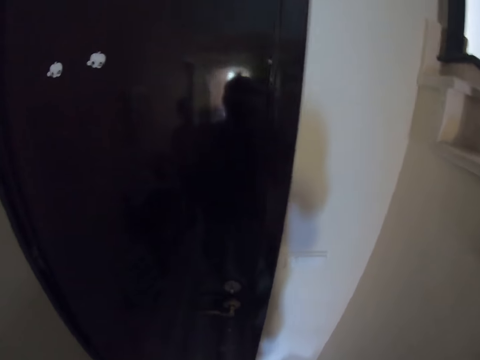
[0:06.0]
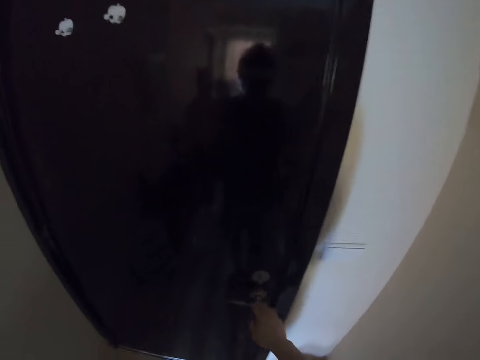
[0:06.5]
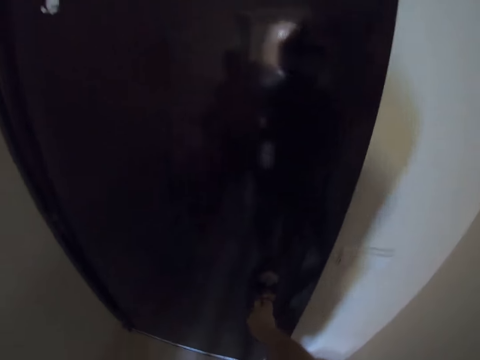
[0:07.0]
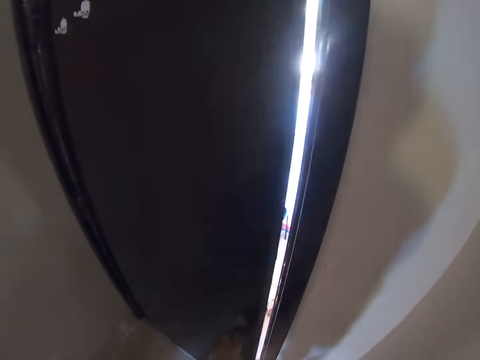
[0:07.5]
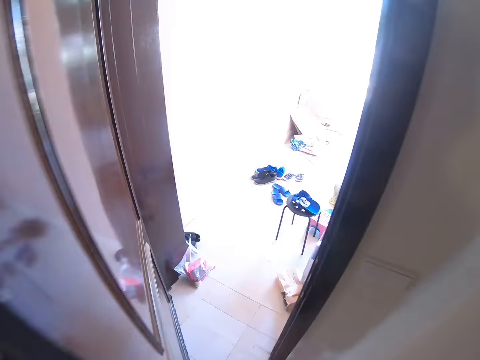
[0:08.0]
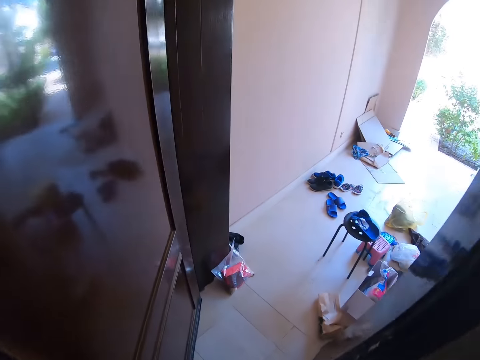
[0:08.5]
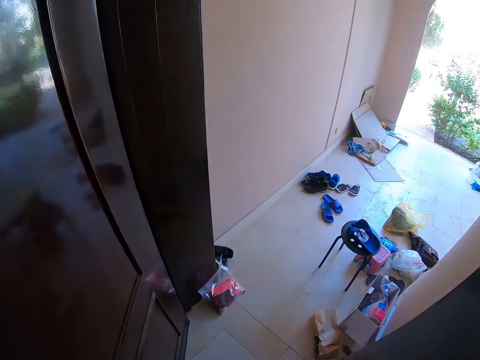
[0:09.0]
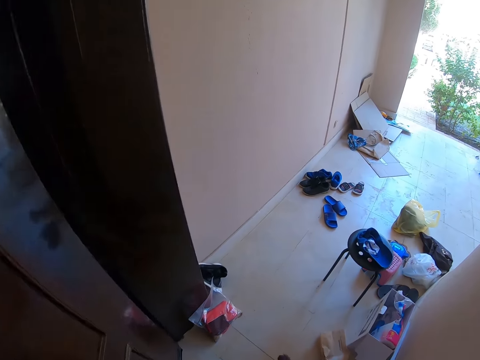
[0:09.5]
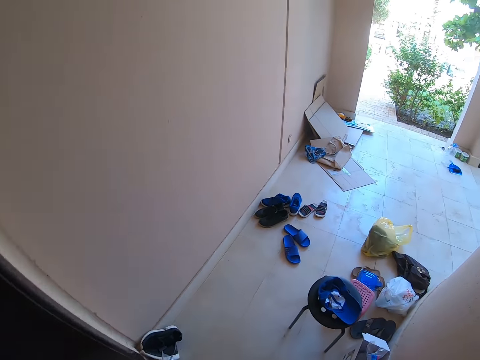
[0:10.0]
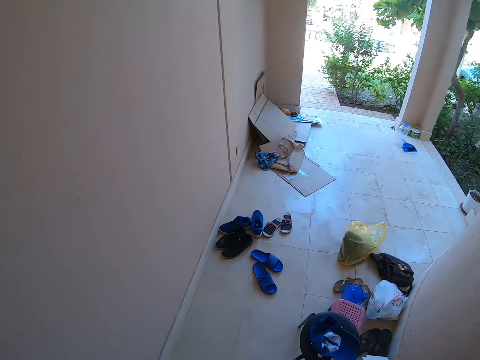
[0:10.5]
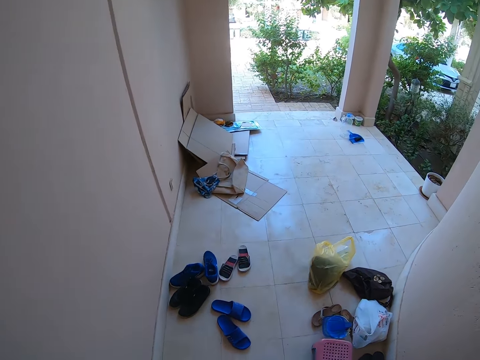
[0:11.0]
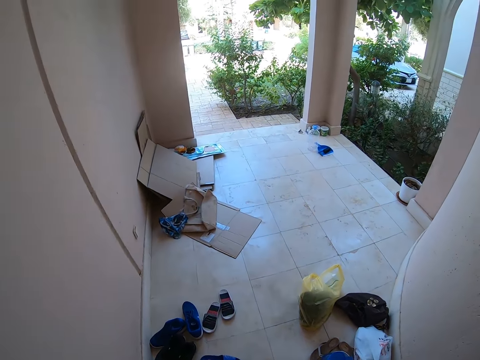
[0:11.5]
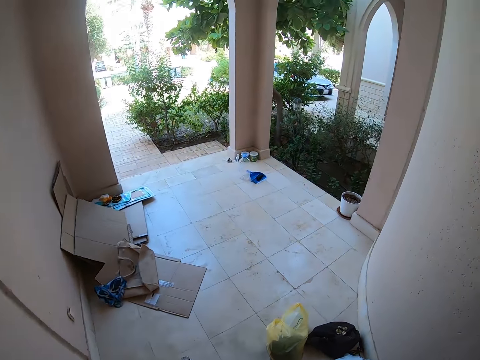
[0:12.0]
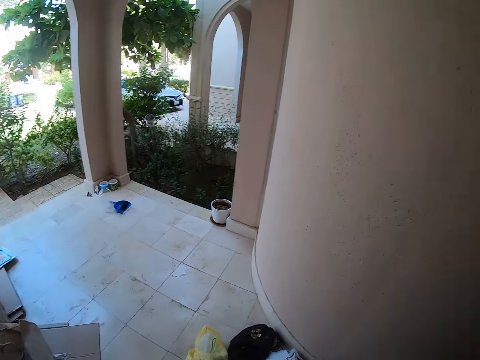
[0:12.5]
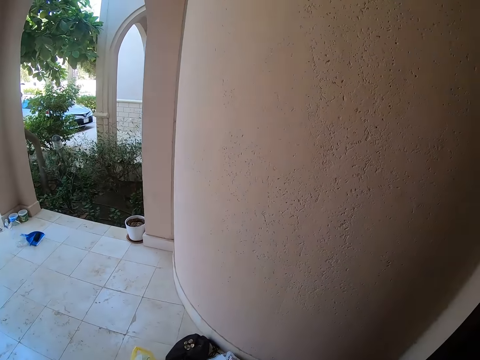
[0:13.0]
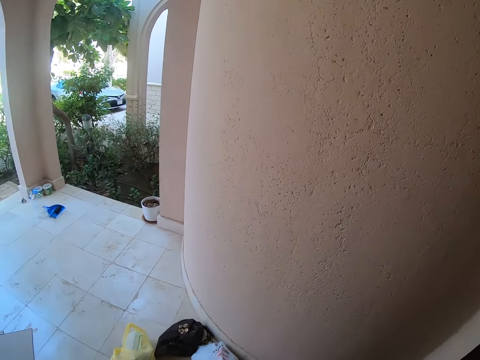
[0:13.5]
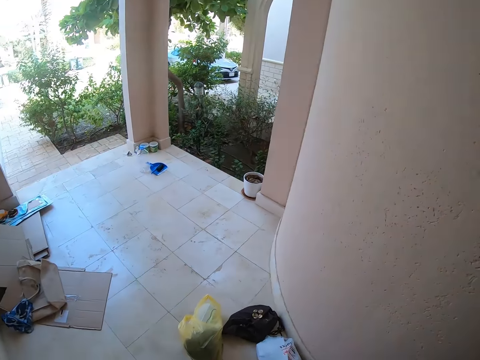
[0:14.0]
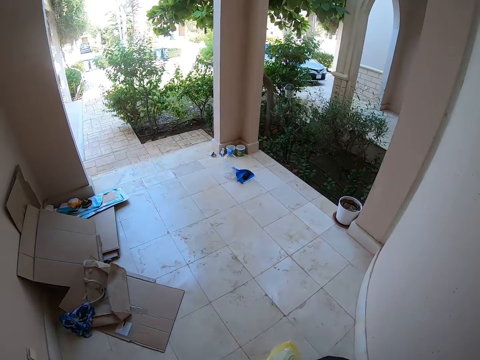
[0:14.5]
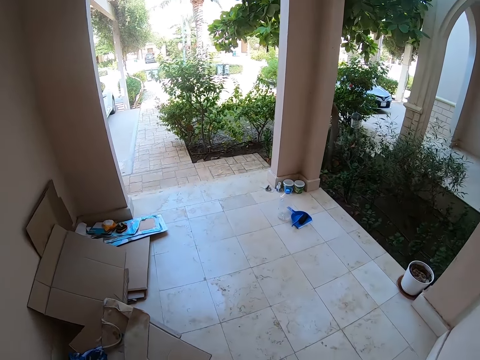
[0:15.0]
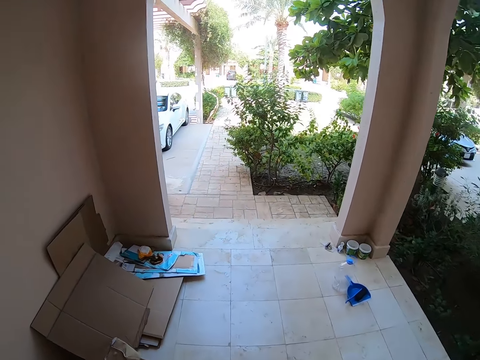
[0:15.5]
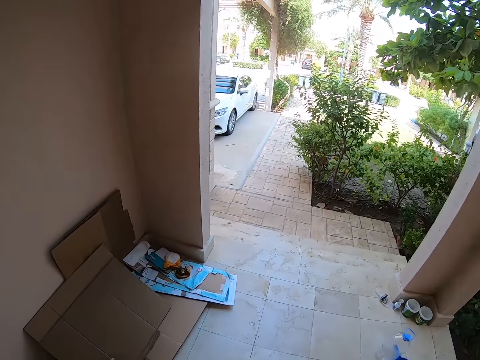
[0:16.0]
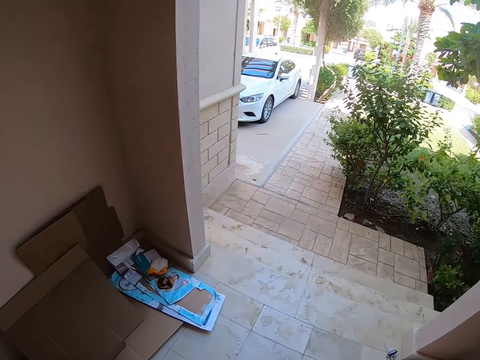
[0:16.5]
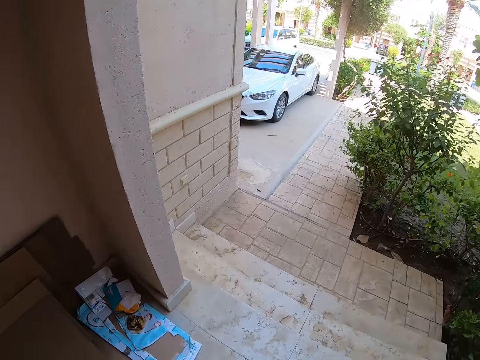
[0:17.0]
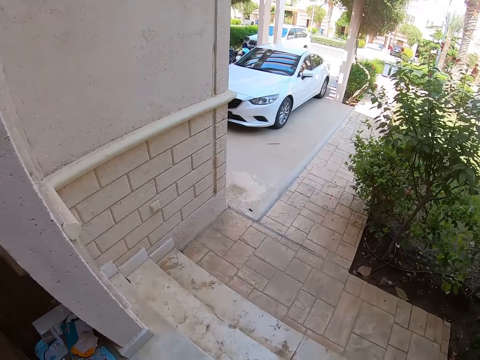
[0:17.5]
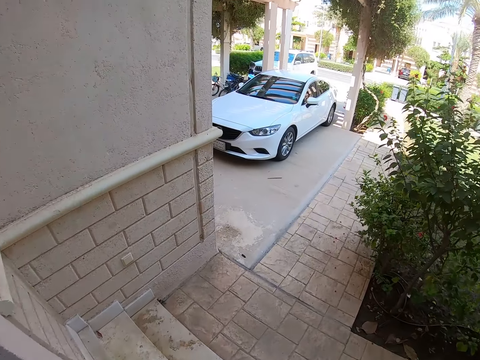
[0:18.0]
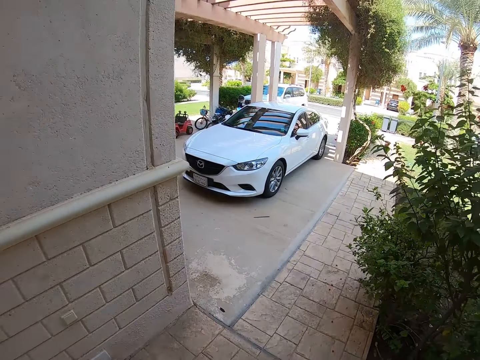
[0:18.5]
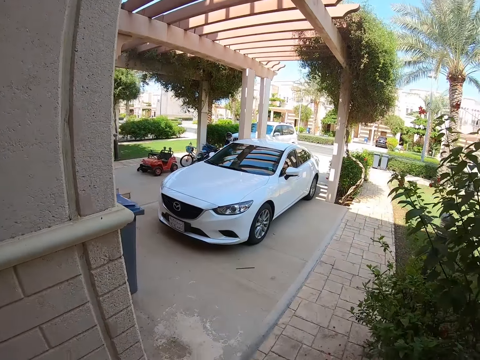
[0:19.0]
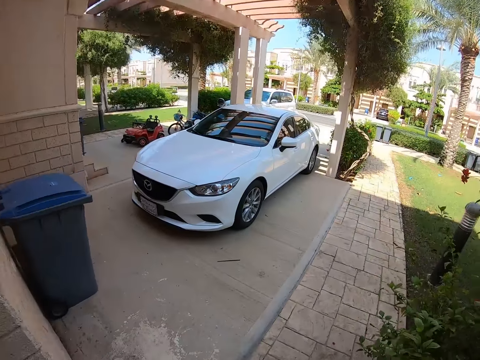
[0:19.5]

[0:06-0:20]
The camera wearer opens the door. They walk outside. They walk.

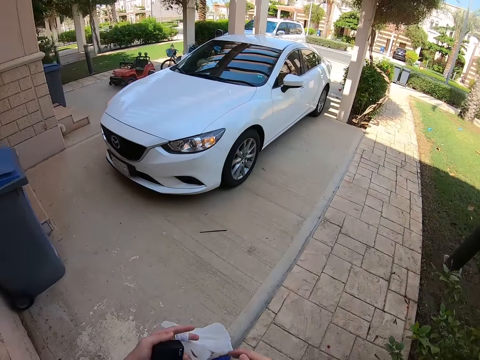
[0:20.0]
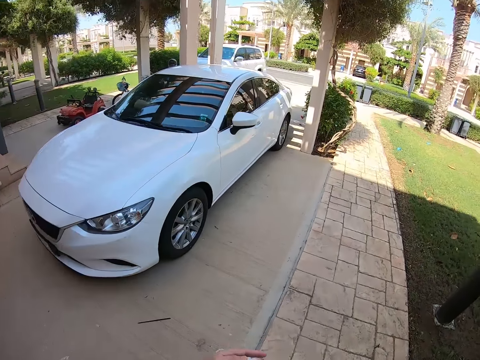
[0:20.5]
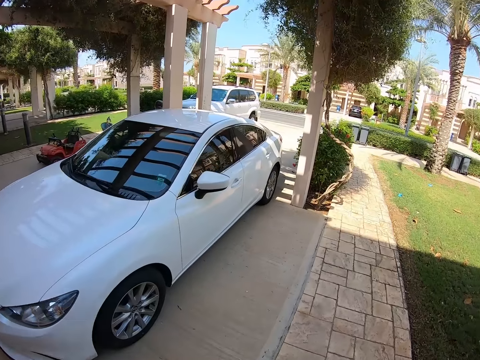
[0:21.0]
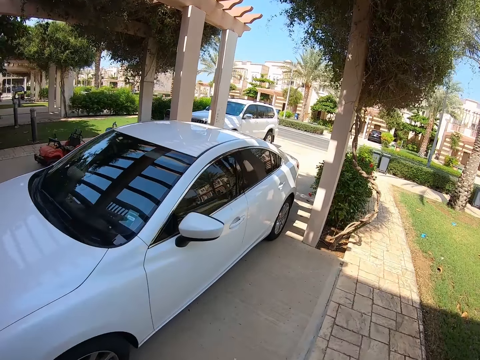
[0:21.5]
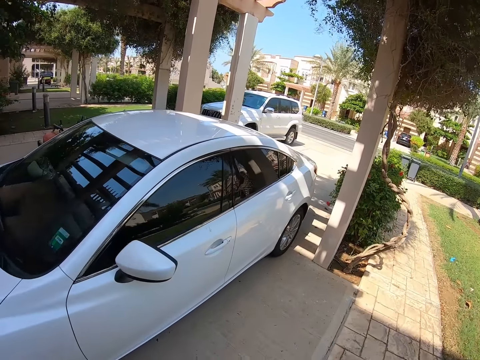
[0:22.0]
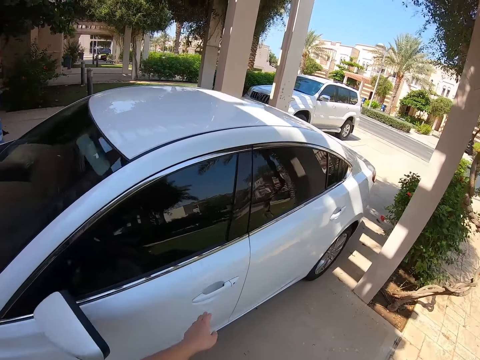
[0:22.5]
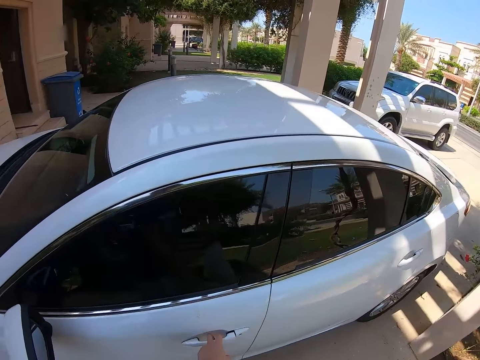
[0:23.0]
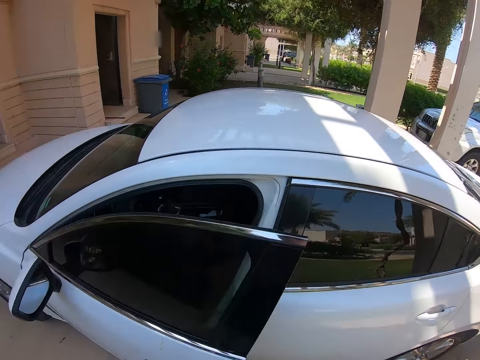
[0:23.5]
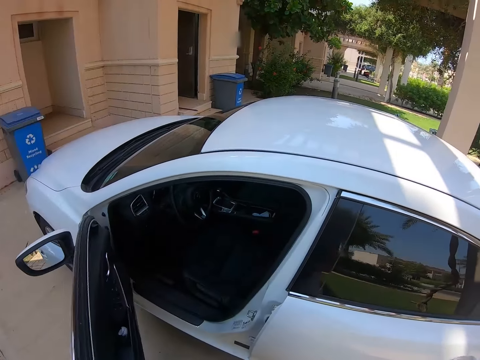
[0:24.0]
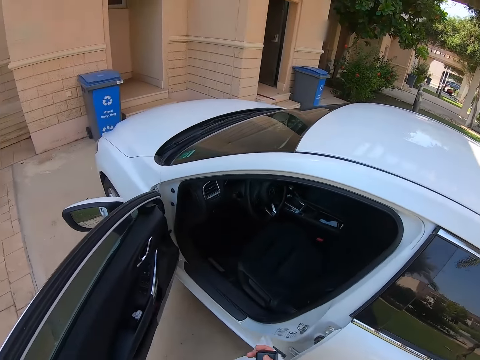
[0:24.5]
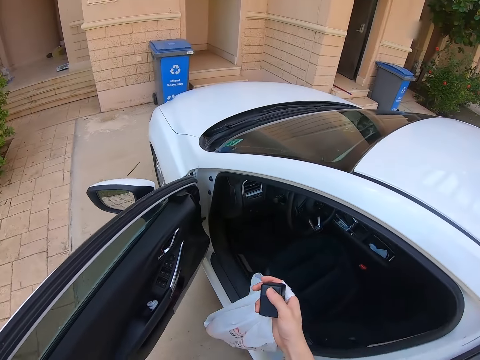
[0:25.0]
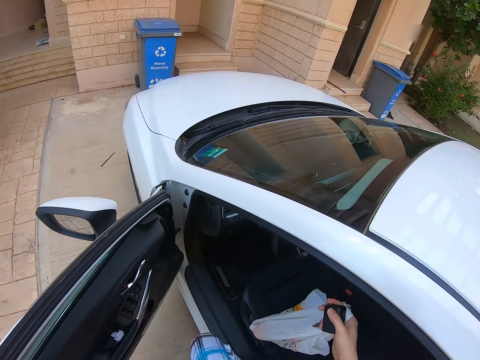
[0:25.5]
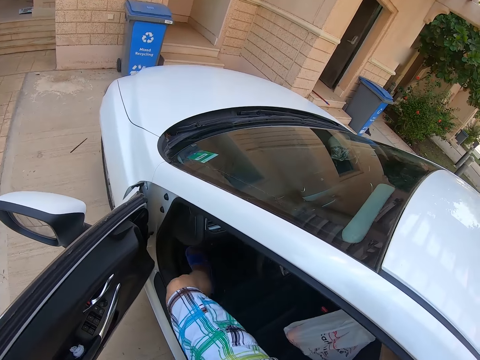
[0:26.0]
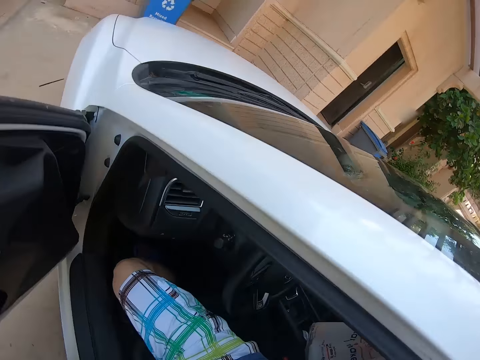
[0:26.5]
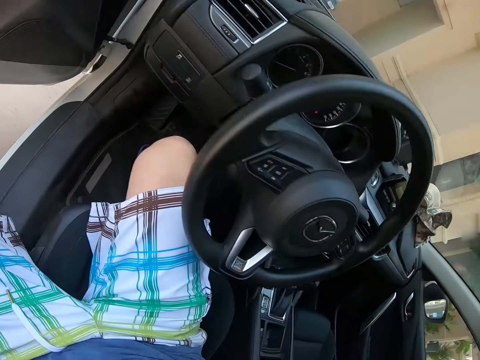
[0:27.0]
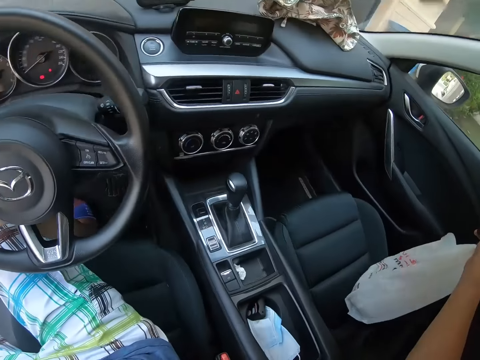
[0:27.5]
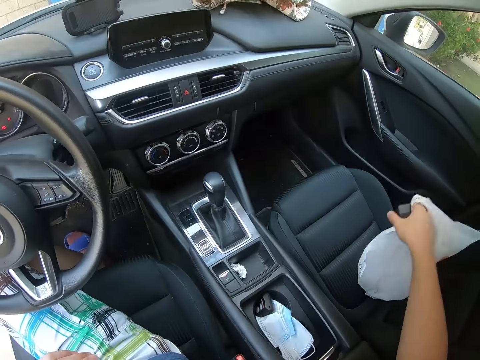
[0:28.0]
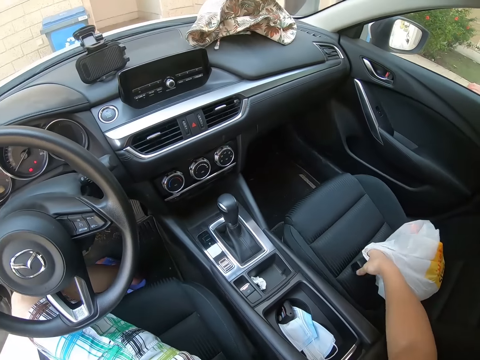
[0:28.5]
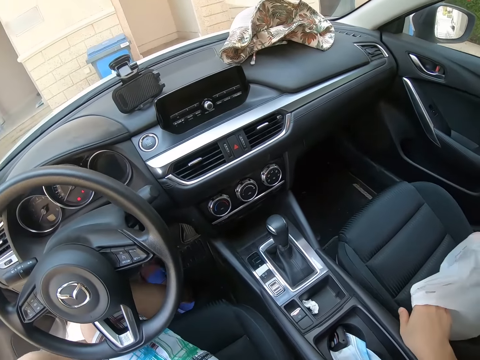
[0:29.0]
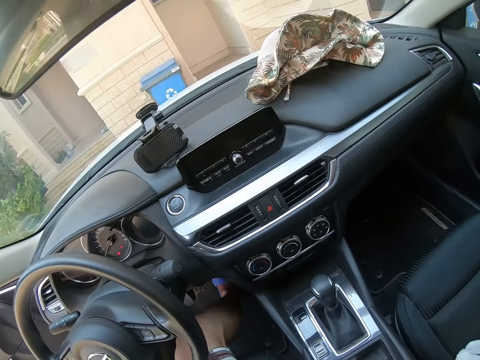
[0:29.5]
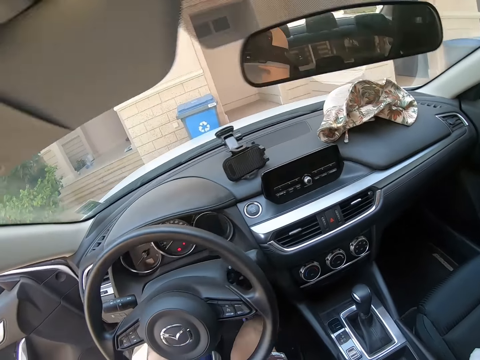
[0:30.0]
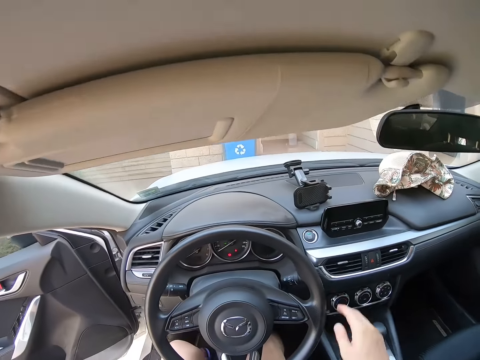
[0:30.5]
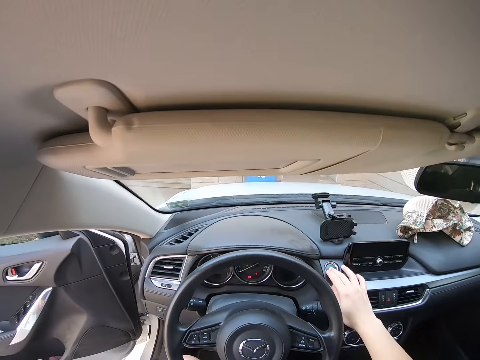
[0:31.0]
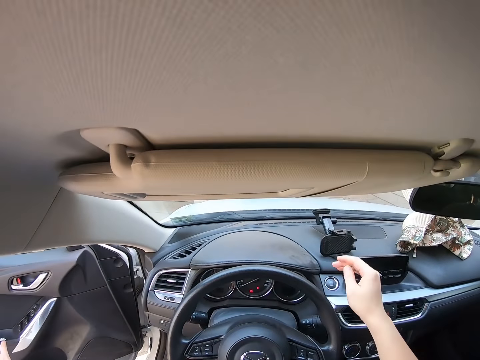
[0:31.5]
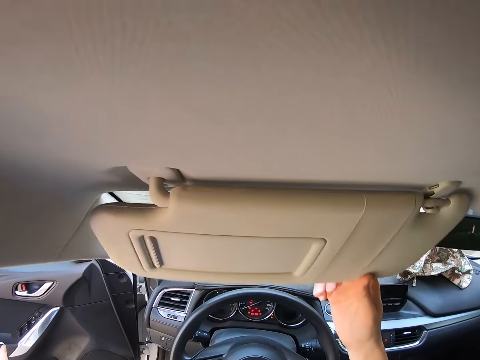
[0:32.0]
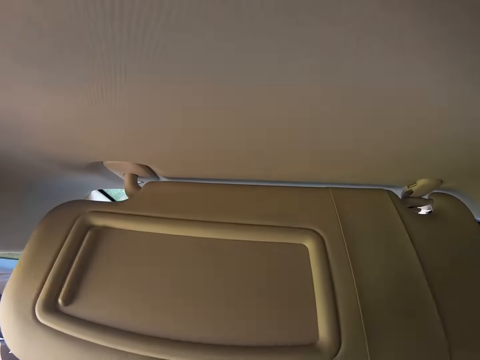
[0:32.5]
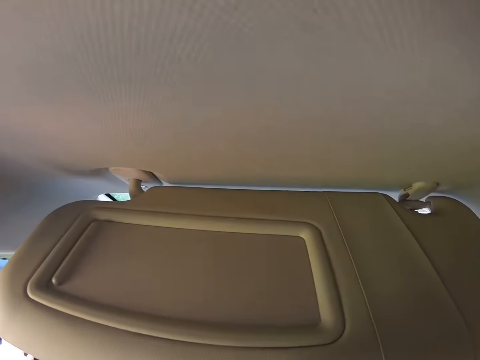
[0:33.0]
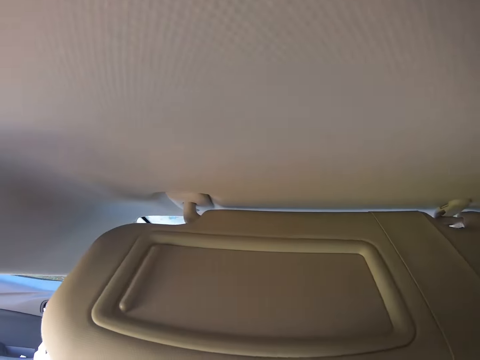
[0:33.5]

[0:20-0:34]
The camera wearer opens the car door. They enter the car and put the polythene bag on the car seat. They press the button inside the car.
